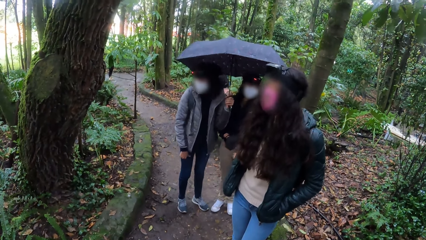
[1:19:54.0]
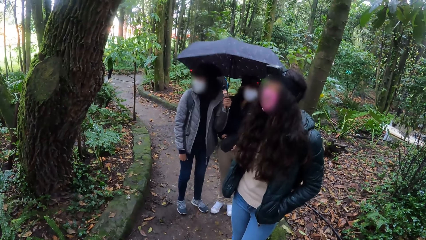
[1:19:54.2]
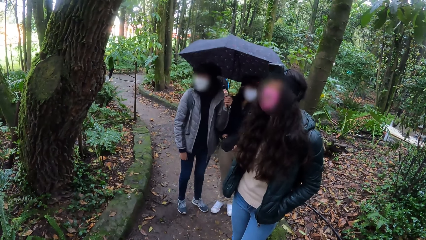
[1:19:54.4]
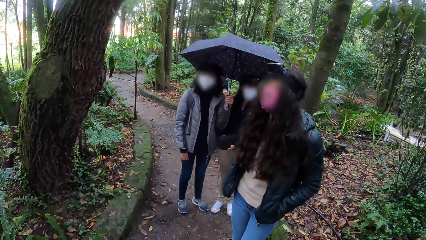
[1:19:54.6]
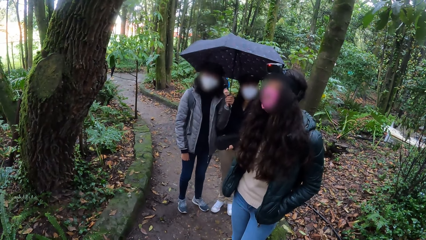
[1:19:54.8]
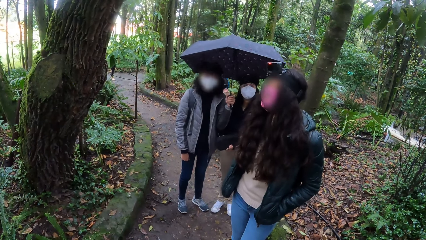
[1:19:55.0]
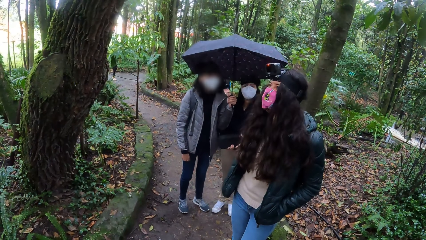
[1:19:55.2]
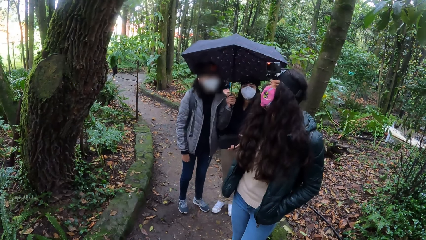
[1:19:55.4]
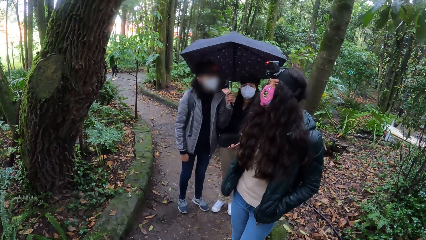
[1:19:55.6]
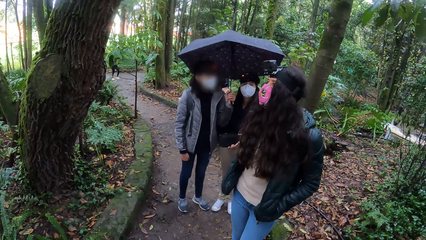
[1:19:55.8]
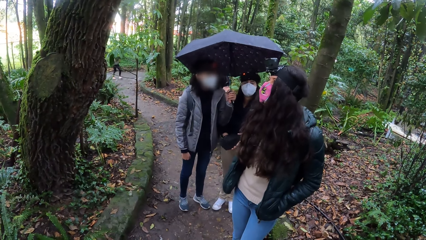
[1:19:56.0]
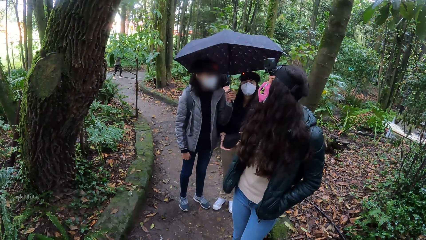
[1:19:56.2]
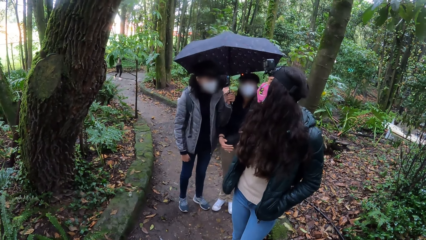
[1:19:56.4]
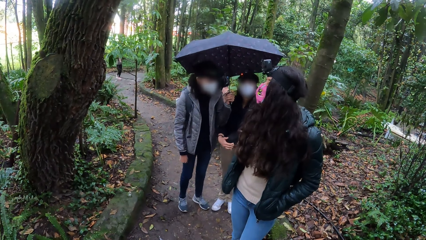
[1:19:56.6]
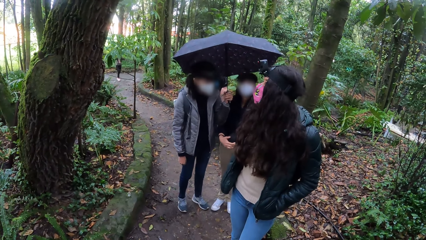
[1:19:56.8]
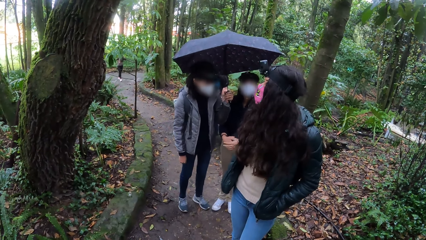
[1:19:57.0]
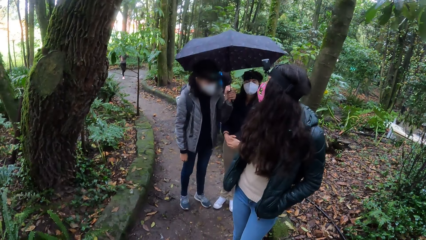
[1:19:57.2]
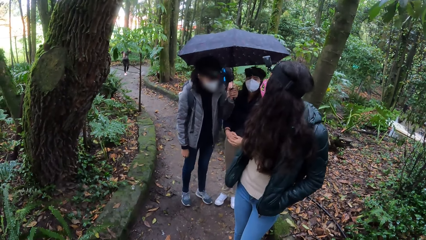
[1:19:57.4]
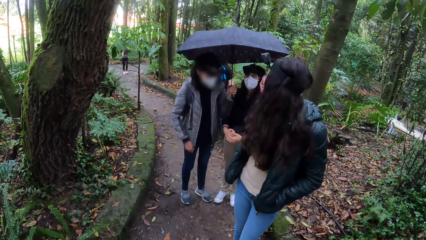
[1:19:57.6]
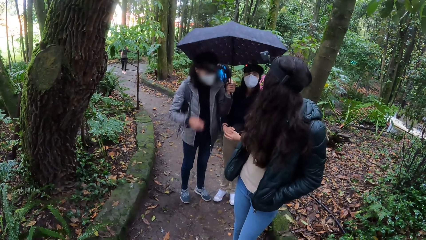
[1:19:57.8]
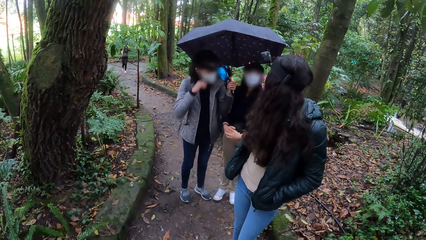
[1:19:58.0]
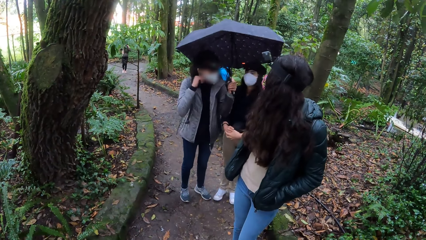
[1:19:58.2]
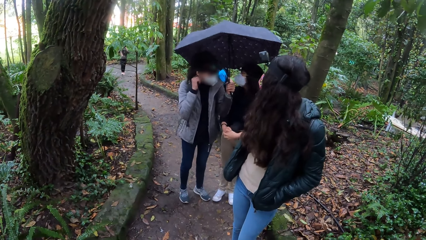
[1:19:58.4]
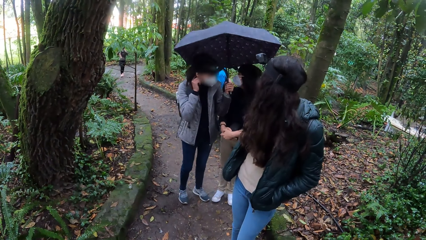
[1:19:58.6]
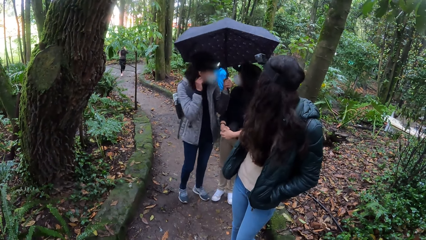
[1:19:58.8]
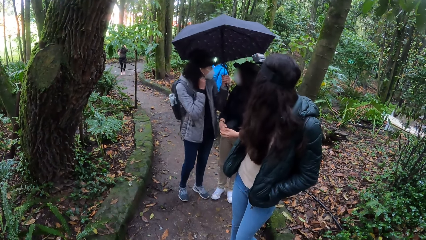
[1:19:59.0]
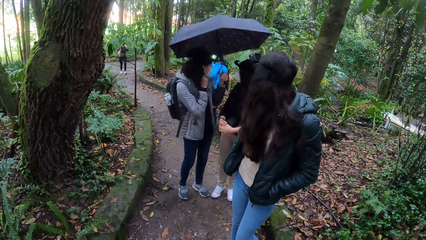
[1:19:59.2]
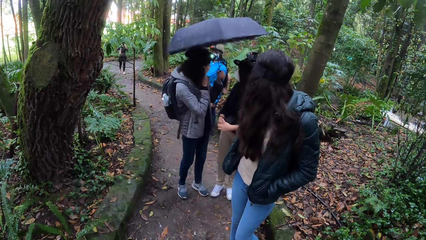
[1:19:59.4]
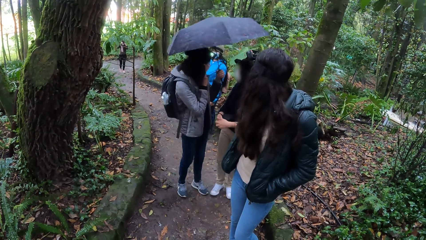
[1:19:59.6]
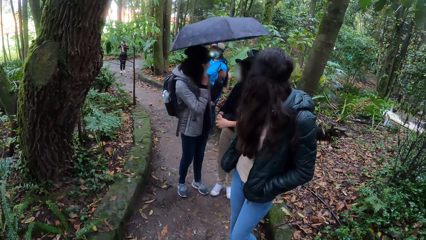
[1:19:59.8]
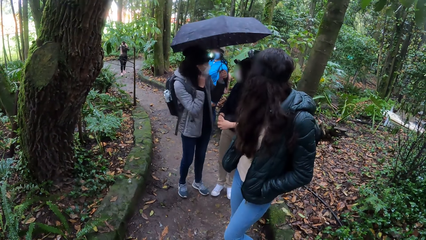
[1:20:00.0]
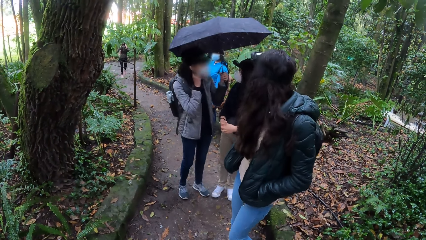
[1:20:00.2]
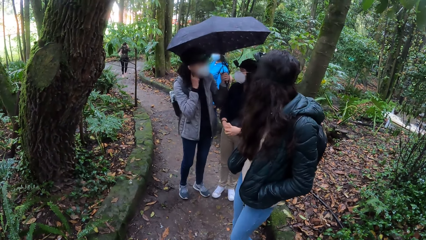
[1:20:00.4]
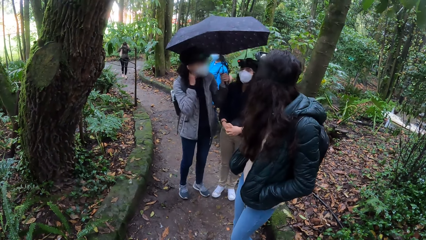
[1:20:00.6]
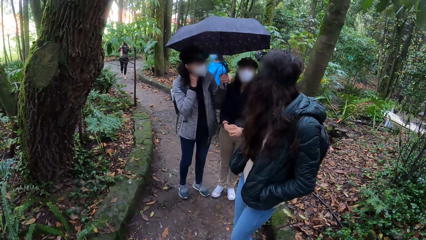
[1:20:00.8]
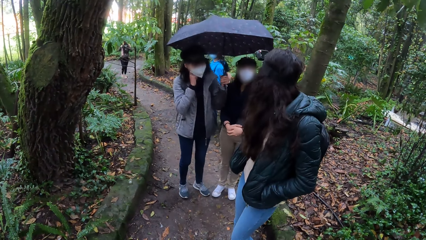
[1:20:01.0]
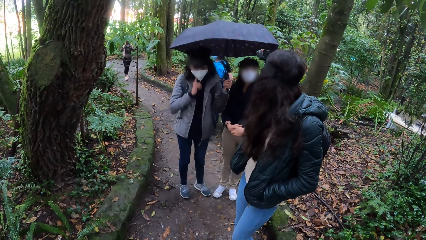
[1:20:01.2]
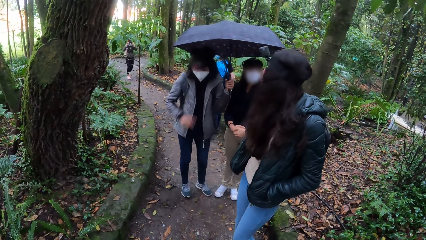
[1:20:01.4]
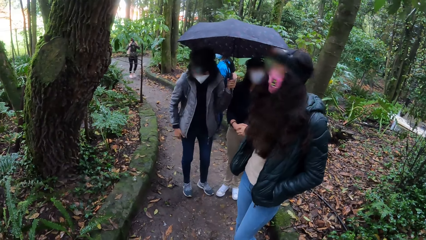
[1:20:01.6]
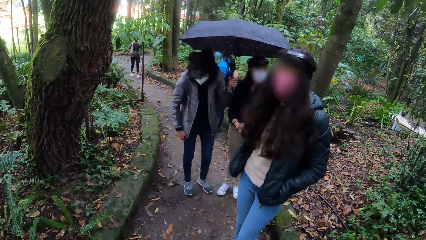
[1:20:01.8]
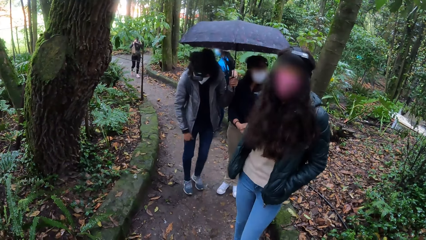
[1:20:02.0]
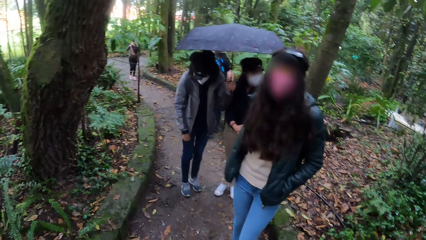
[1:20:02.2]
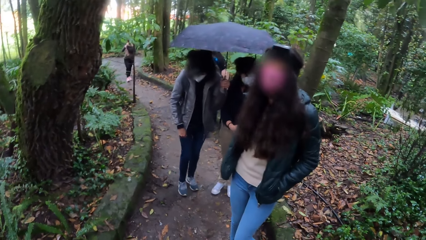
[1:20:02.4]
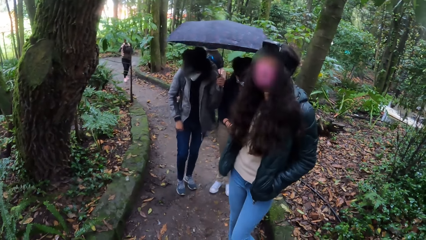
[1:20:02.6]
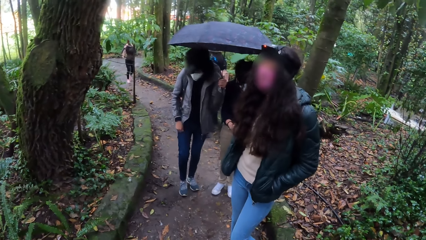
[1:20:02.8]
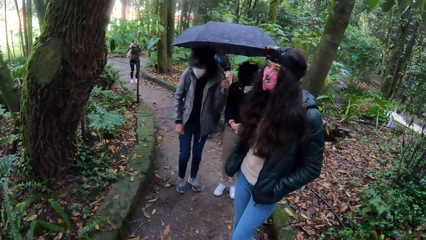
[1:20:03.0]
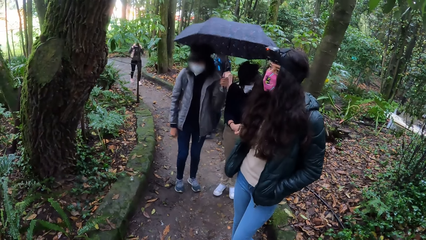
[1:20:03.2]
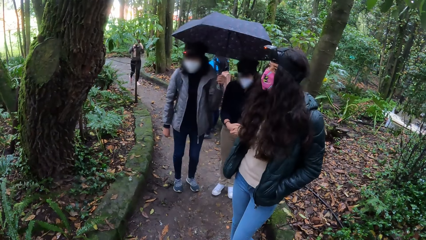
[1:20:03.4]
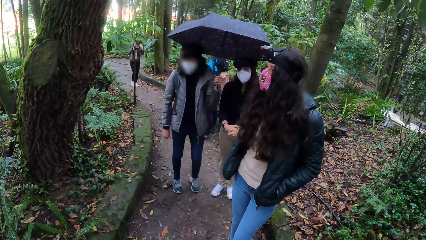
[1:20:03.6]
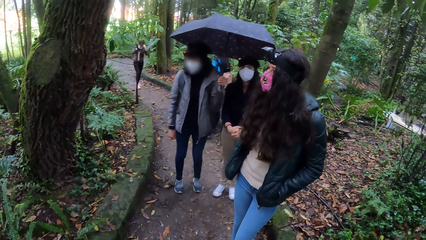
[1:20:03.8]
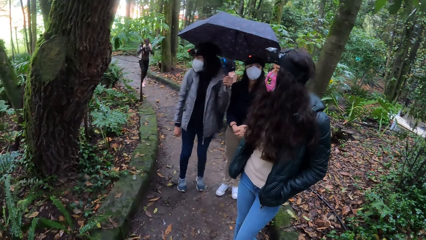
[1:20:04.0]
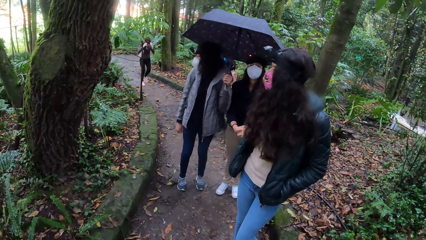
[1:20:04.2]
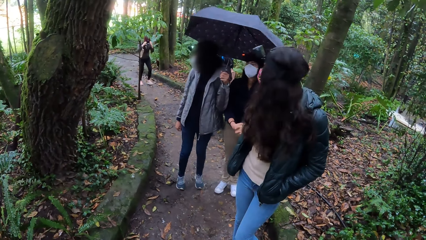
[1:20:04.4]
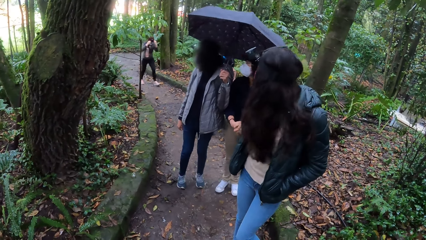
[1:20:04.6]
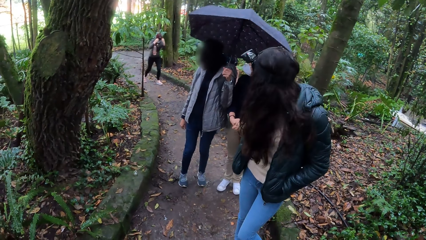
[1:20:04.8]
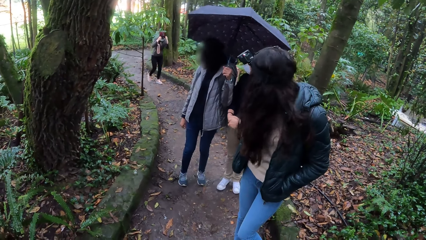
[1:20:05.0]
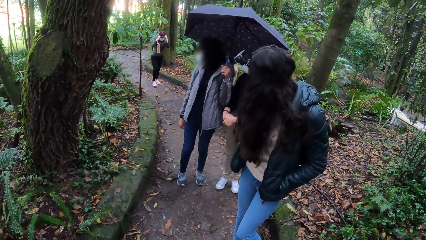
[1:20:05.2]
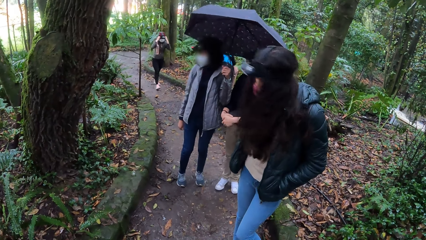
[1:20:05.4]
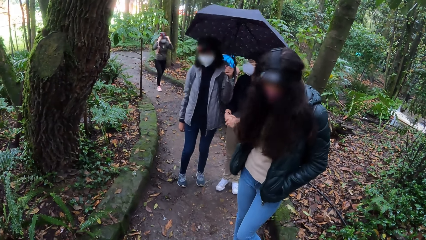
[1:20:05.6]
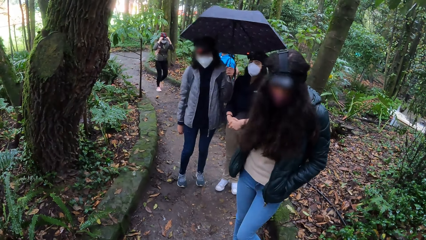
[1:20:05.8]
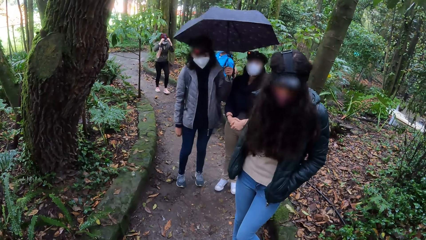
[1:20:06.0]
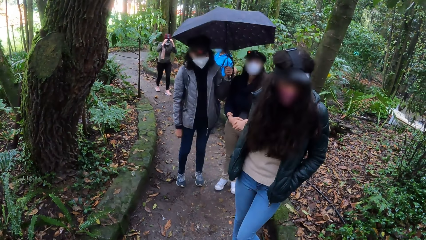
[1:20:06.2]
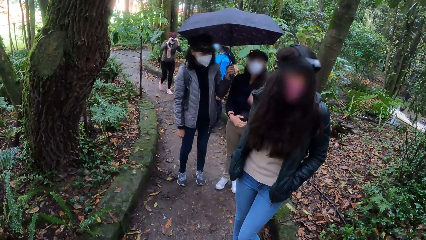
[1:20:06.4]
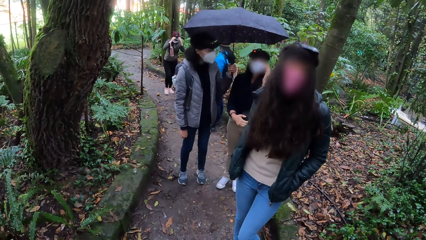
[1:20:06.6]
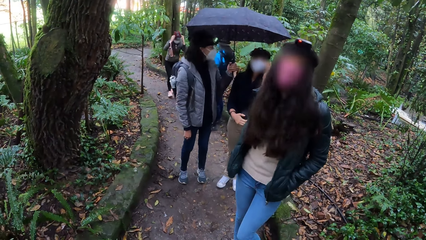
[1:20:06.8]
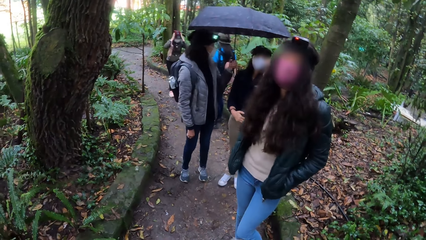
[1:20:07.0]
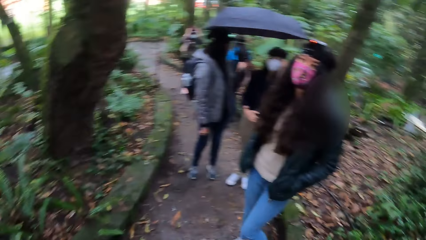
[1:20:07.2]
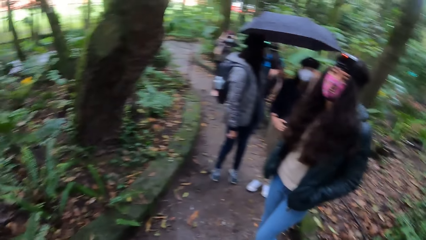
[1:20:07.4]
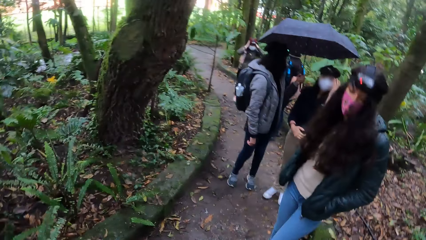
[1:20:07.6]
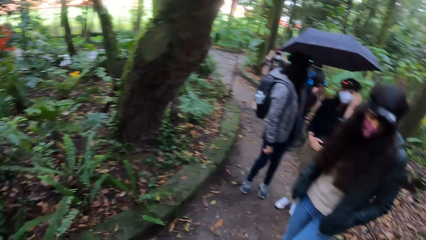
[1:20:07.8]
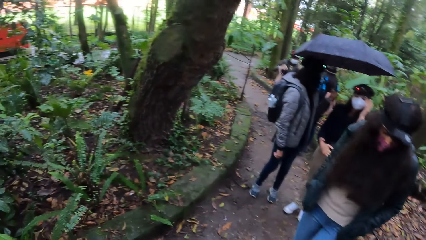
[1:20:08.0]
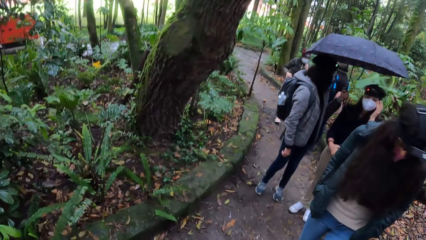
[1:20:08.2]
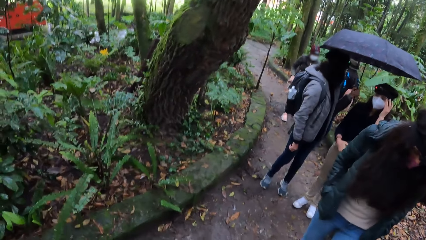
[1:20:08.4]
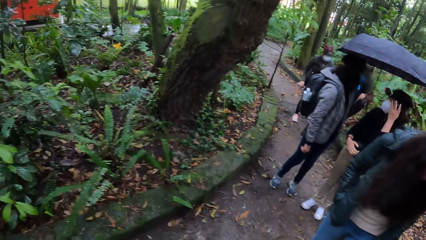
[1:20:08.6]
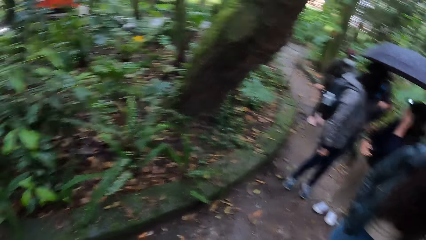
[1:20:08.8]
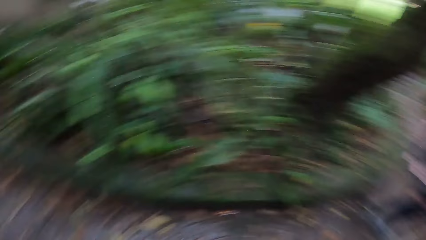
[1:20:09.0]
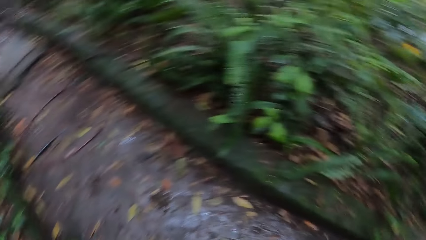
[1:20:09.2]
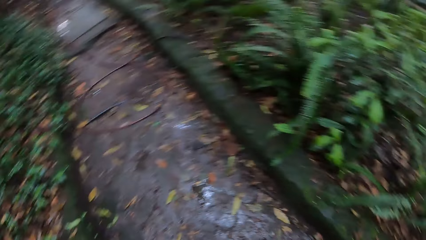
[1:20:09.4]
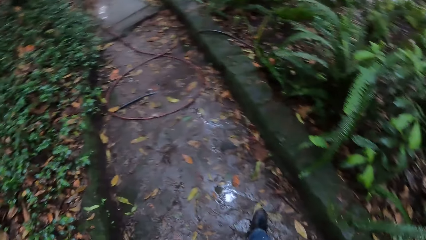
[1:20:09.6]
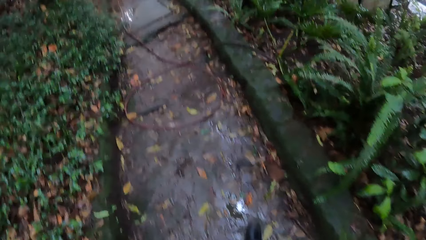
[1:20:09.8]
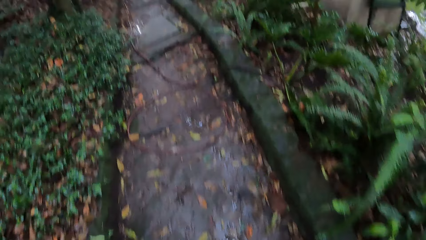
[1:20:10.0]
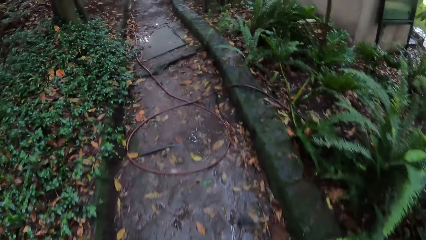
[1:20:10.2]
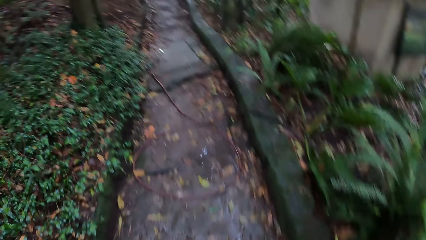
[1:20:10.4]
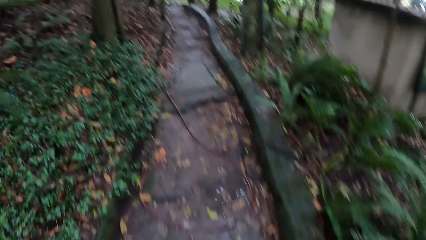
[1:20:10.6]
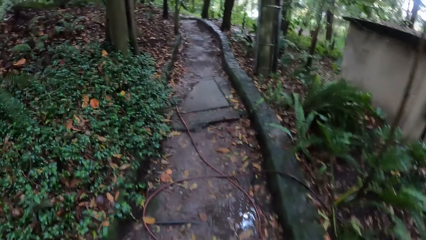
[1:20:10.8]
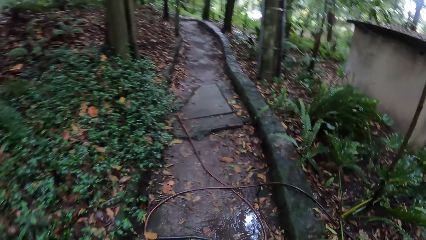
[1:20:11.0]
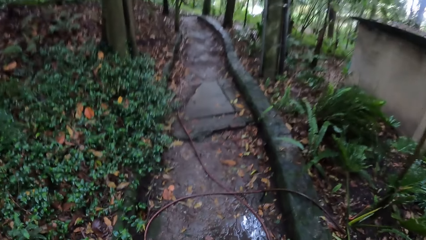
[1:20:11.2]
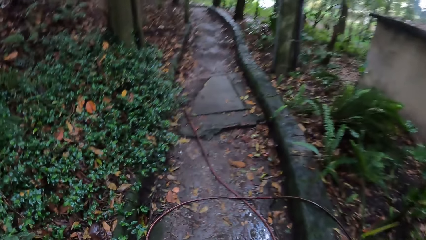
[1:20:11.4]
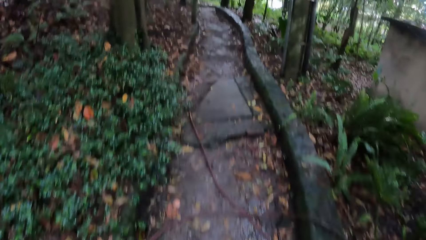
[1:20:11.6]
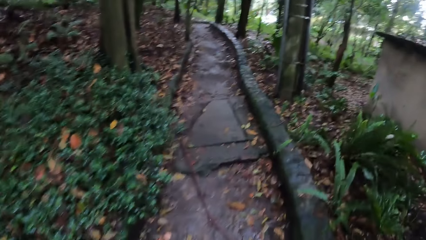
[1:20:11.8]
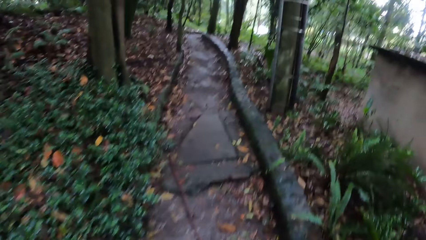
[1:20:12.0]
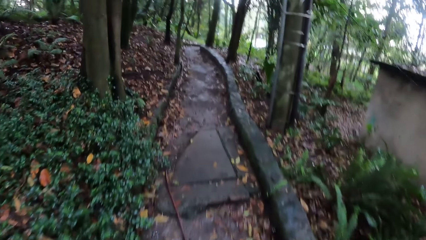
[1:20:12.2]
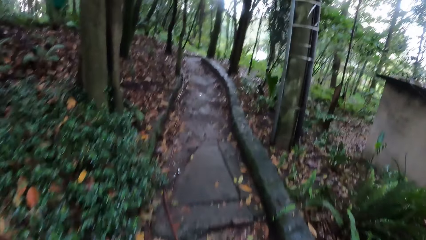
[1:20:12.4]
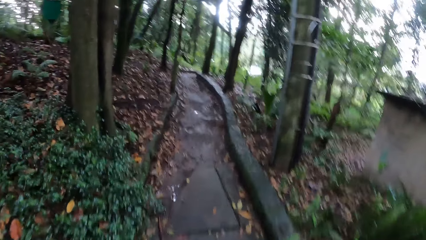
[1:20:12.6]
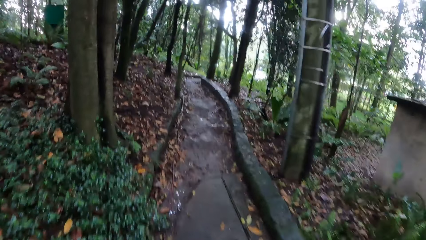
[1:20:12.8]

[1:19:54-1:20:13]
The woman walks towards the camera wearer. The camera wearer looks forward. They walk on the wet footpath with the group of people.
